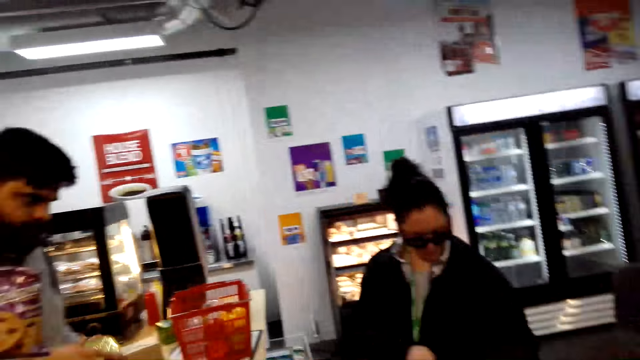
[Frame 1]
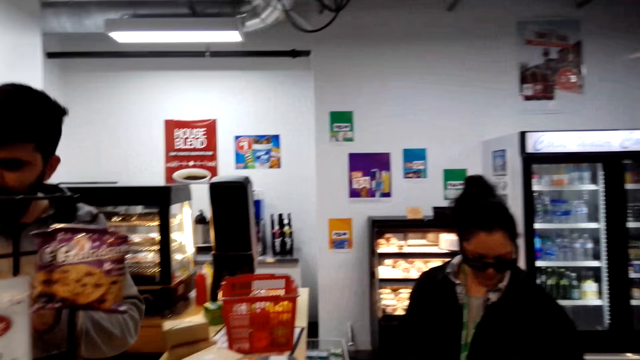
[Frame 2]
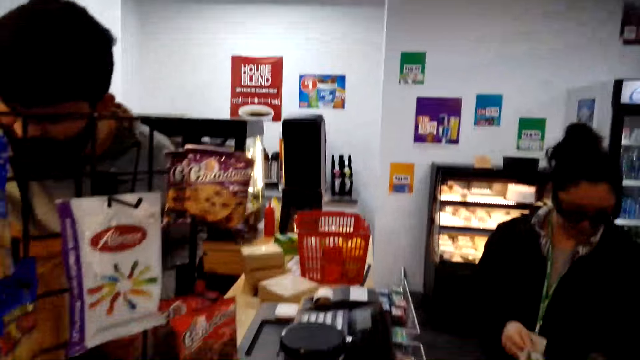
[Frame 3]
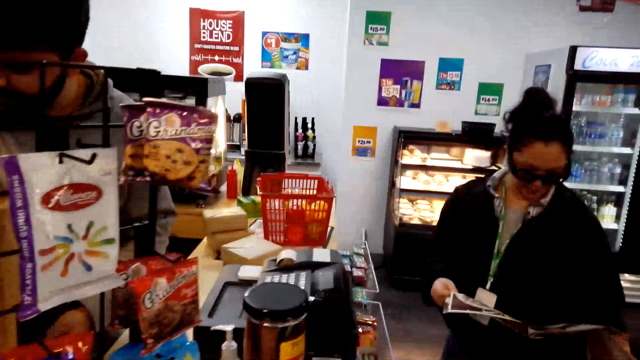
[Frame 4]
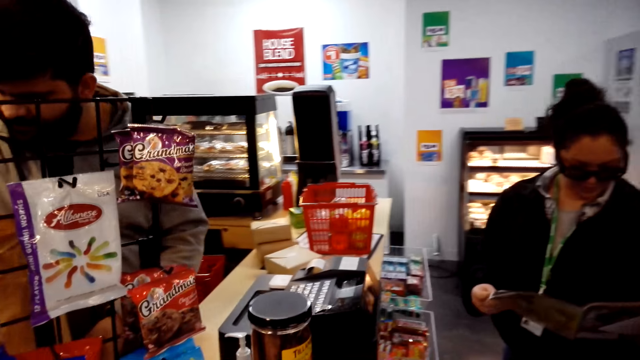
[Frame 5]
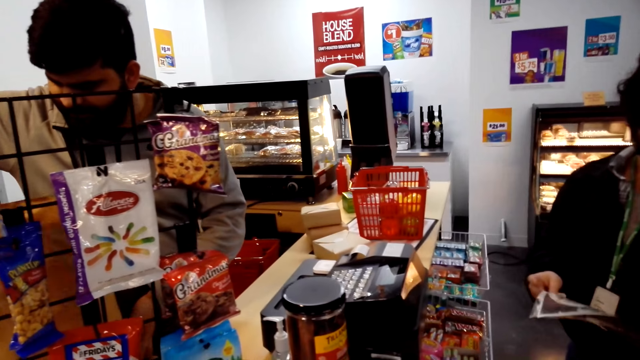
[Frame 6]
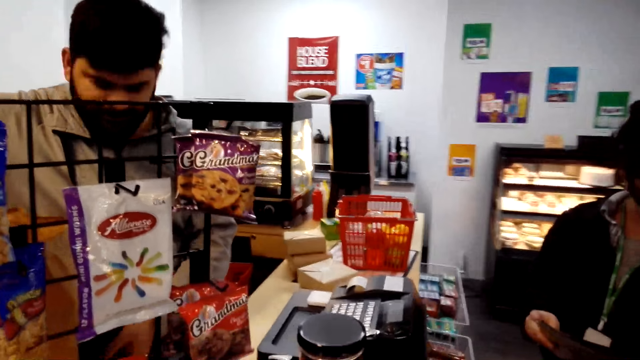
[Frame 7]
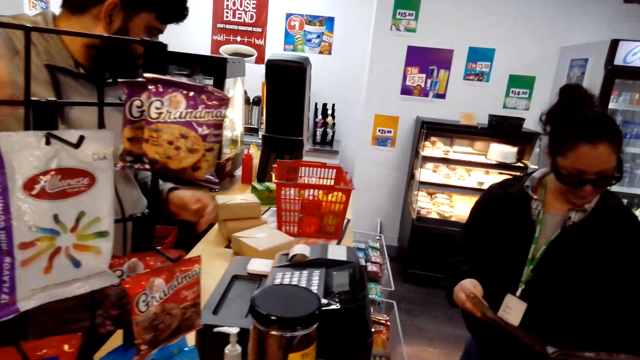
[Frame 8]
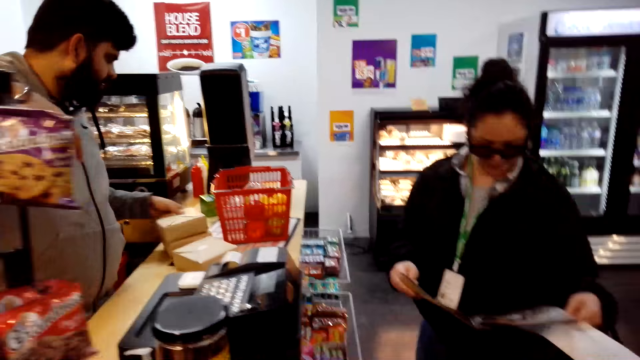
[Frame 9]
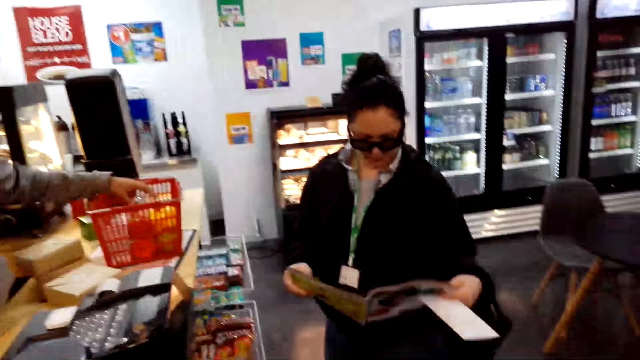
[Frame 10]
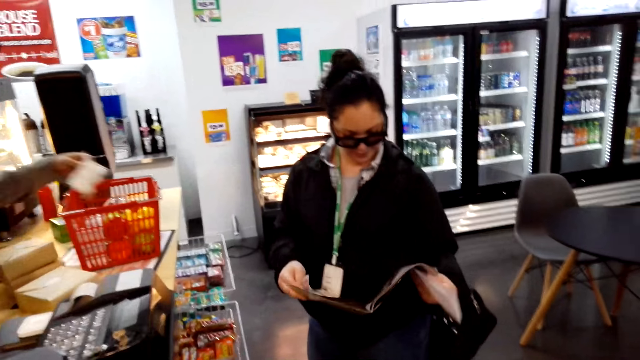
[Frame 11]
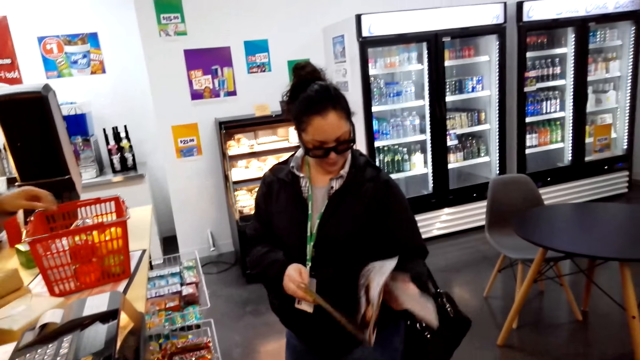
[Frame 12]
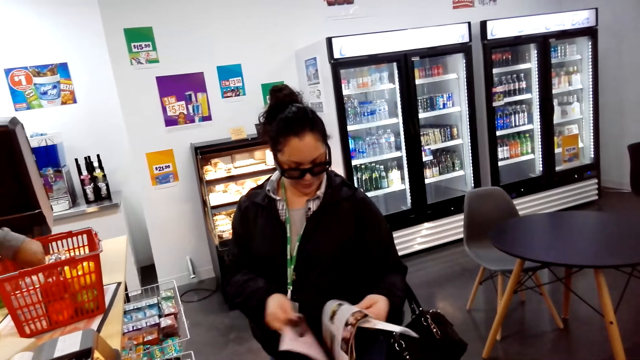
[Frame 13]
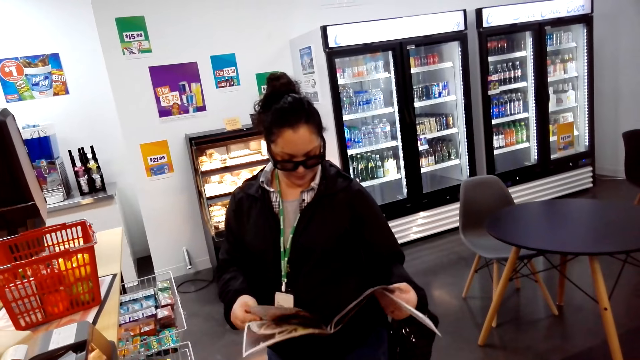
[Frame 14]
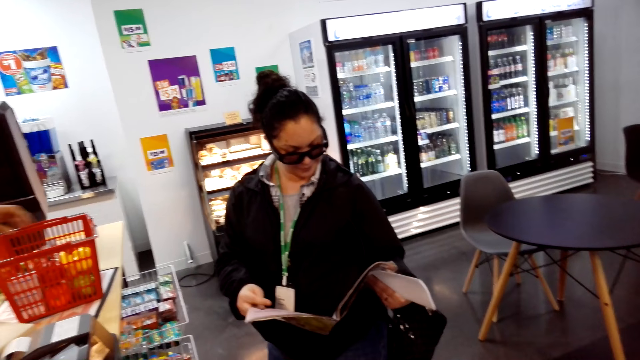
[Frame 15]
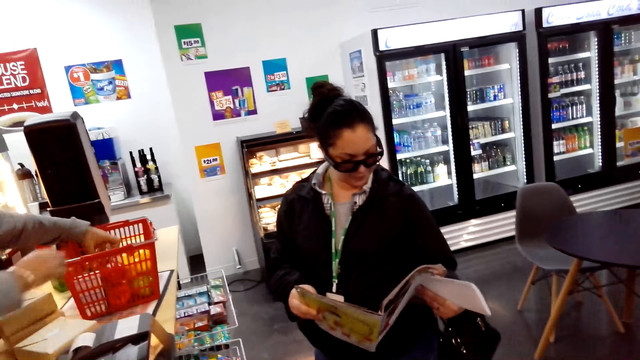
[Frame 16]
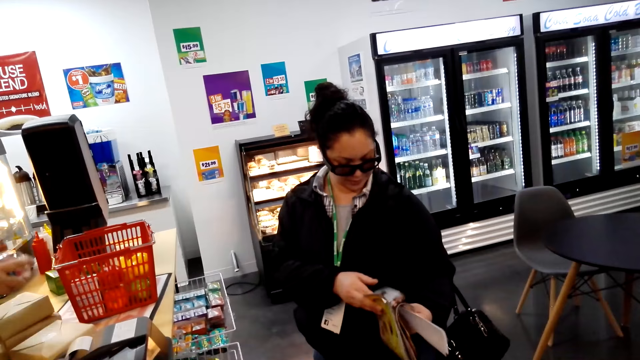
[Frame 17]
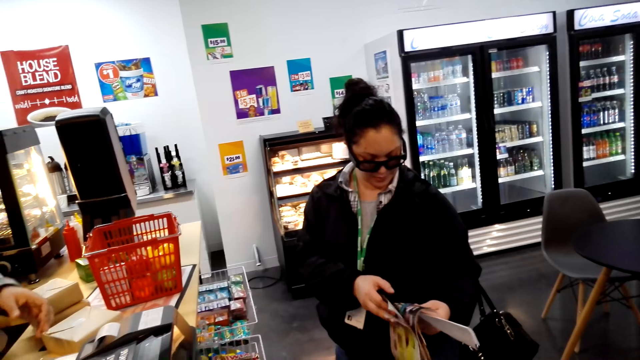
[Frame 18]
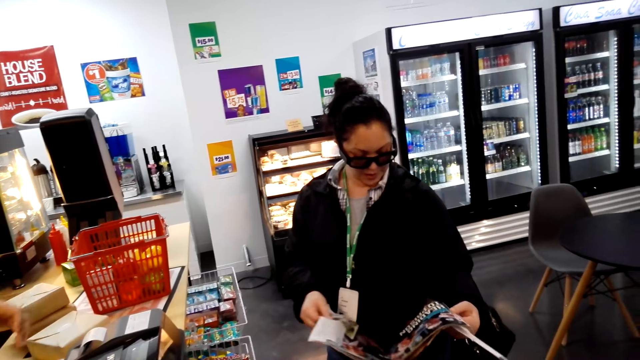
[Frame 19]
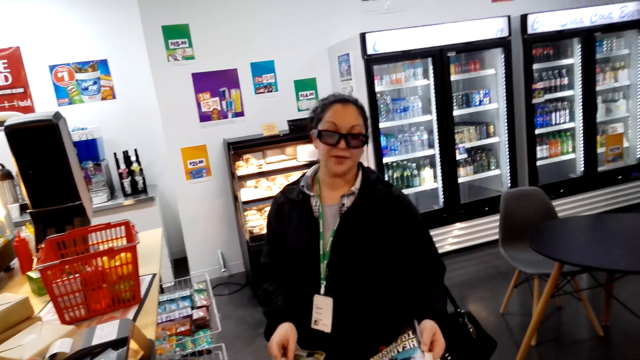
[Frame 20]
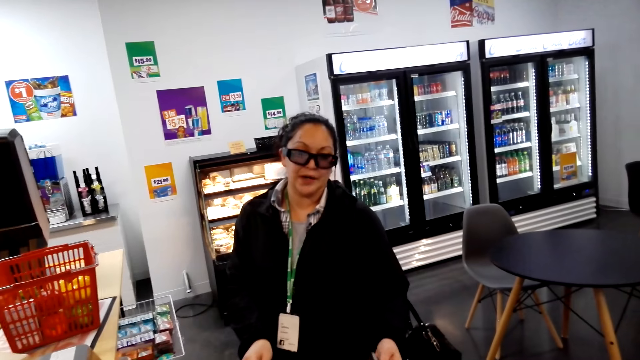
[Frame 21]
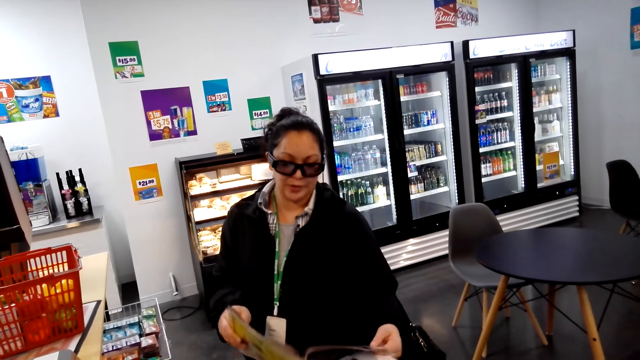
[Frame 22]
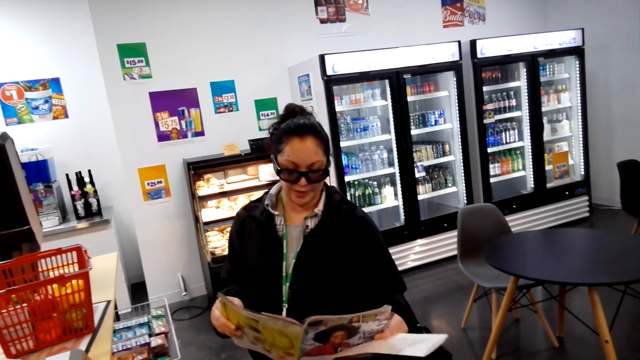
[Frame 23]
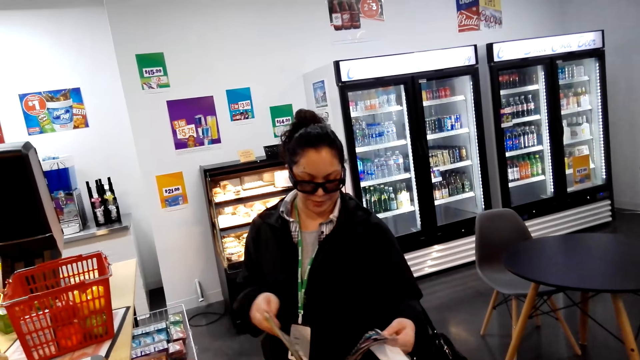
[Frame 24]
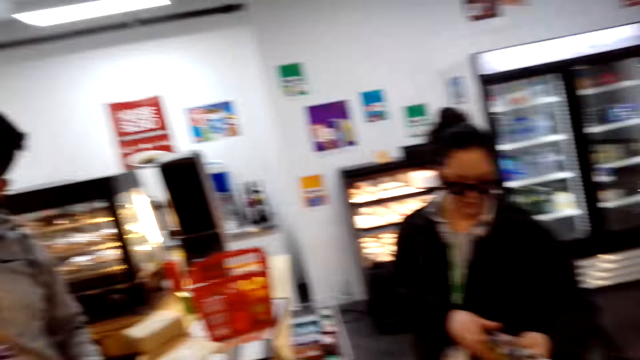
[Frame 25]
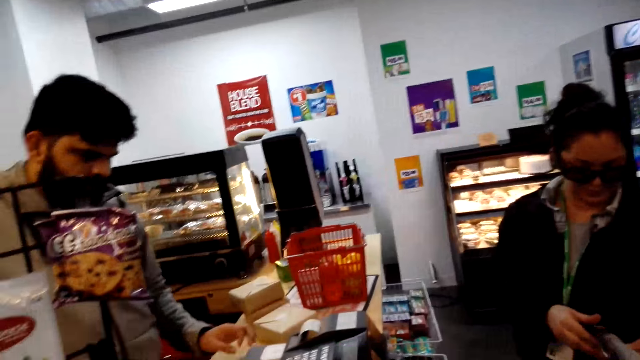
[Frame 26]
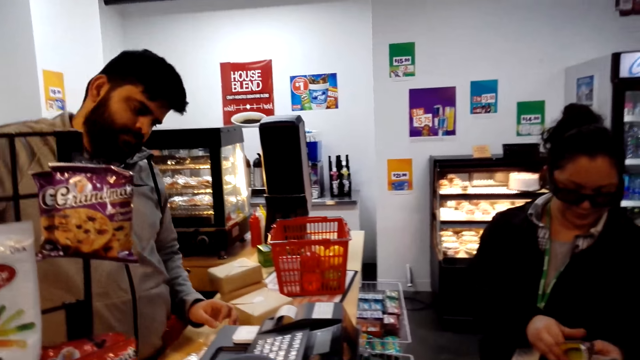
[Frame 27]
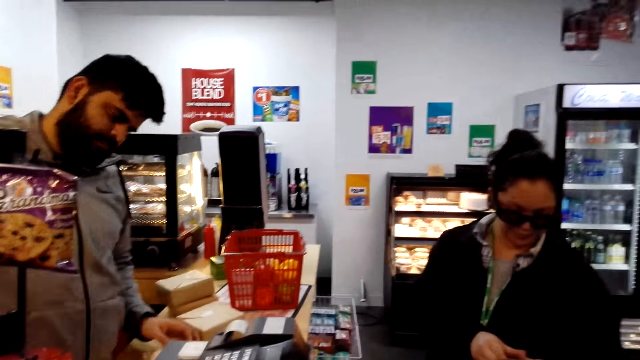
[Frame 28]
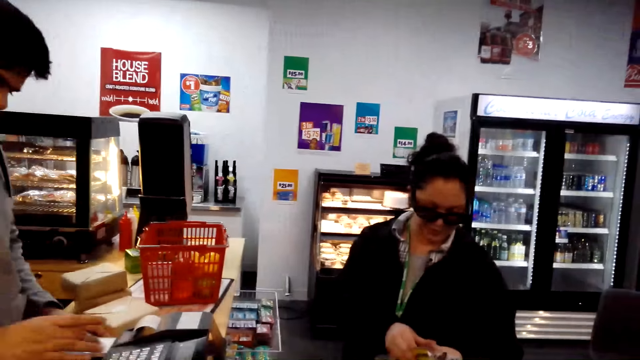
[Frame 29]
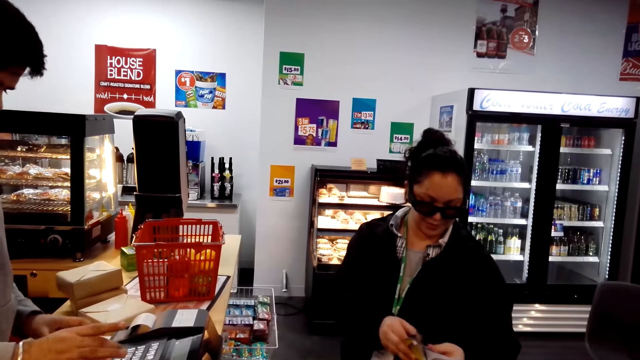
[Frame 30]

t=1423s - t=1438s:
The camera wearer looks around. A man picks something. A woman turns pages on the magazine. The man picks something. The camera wearer looks around. They talk to a person.

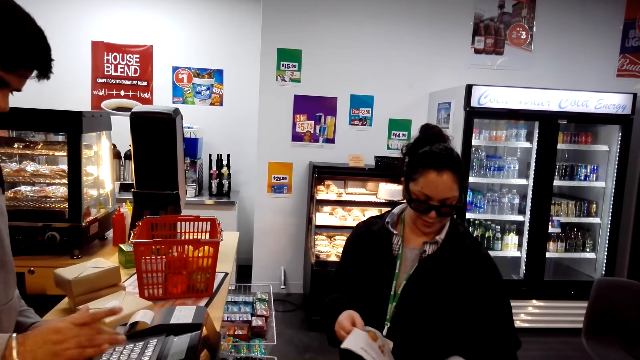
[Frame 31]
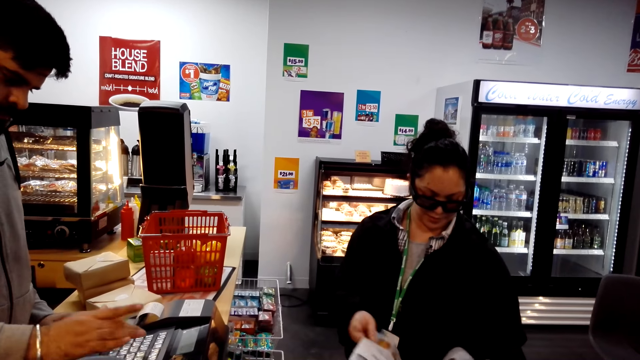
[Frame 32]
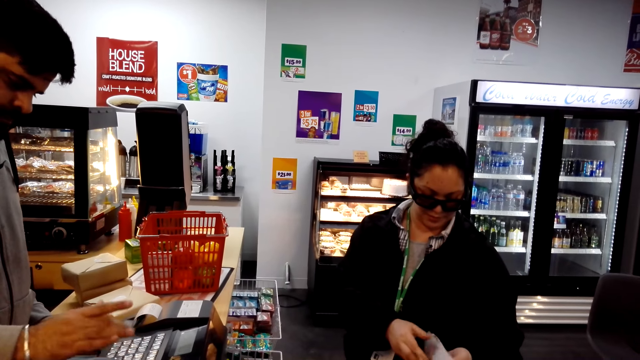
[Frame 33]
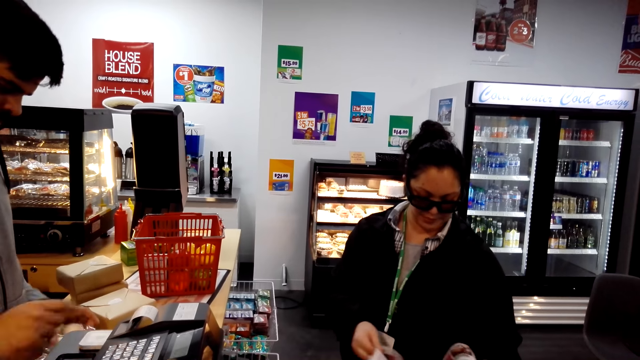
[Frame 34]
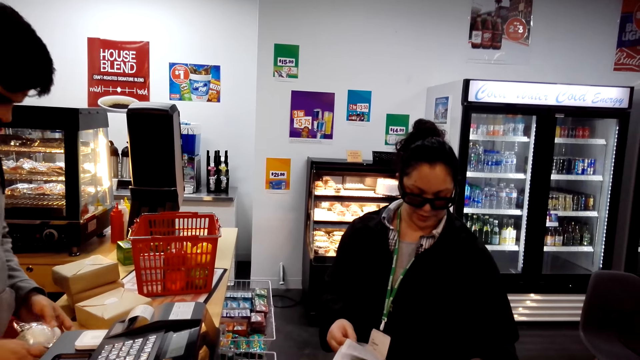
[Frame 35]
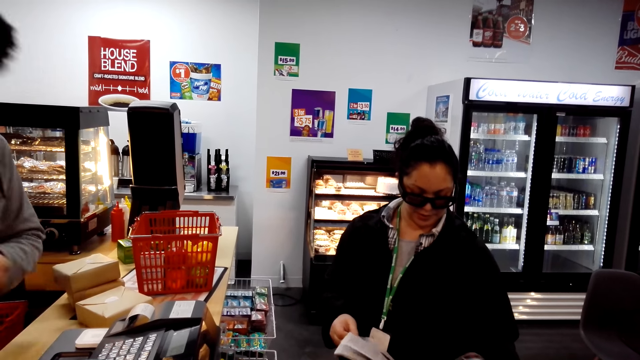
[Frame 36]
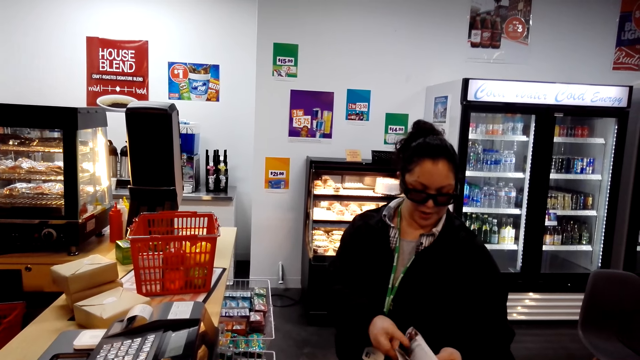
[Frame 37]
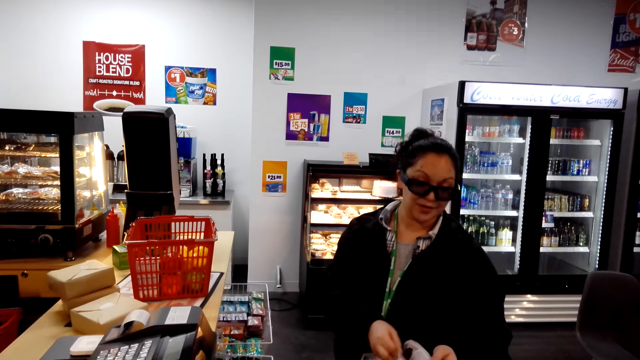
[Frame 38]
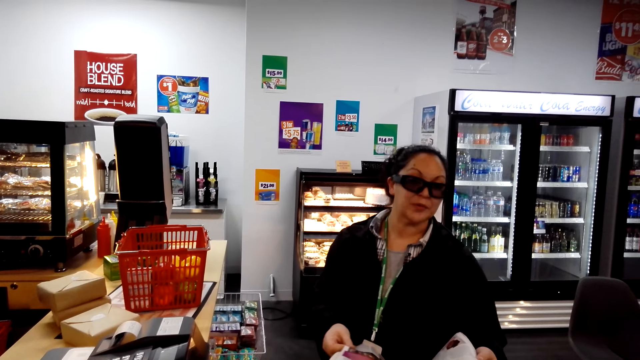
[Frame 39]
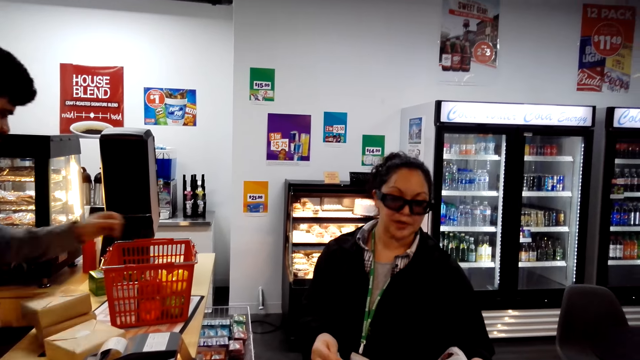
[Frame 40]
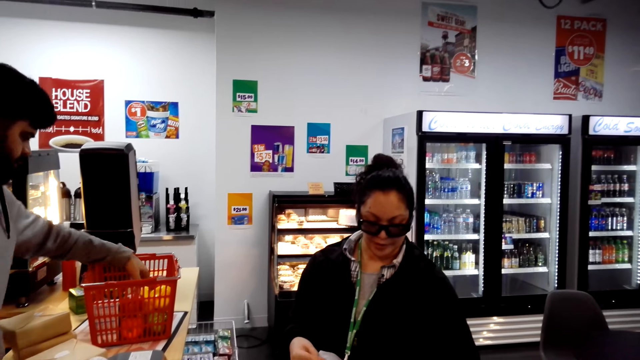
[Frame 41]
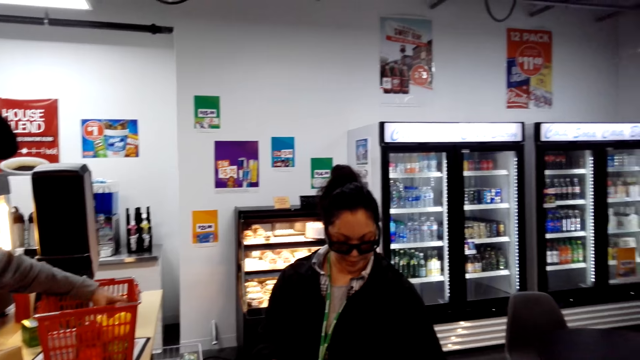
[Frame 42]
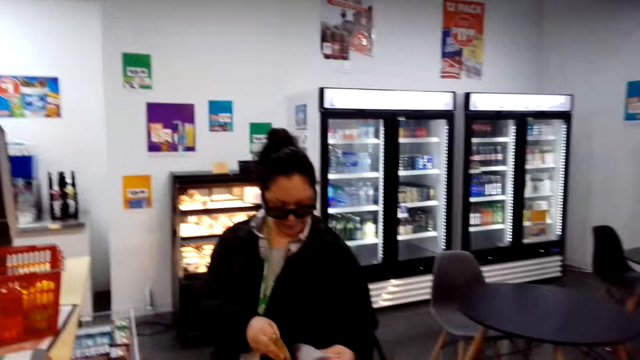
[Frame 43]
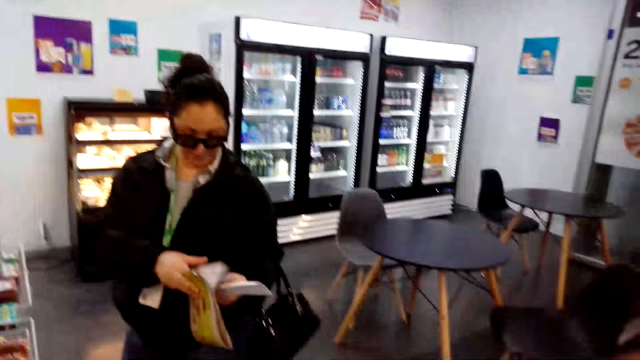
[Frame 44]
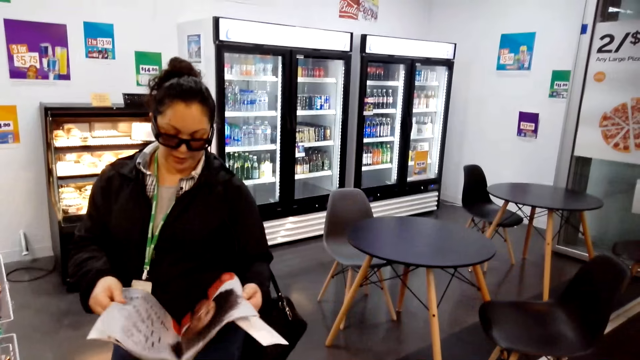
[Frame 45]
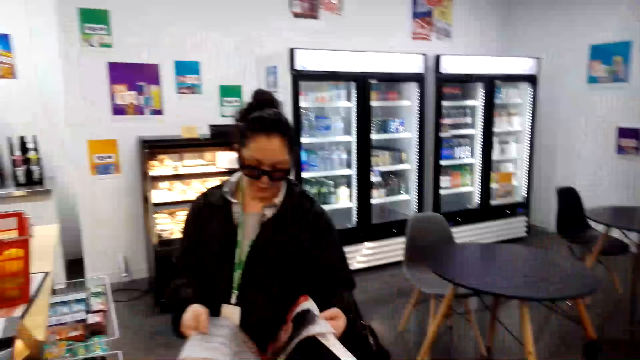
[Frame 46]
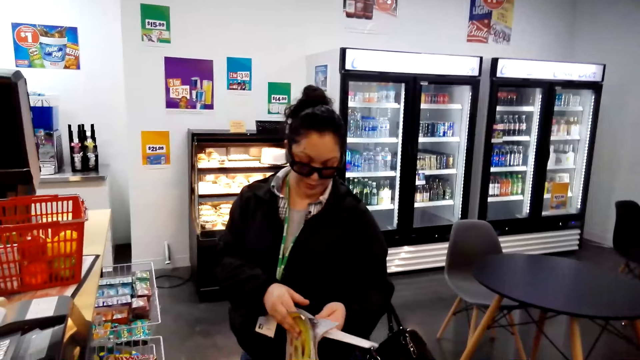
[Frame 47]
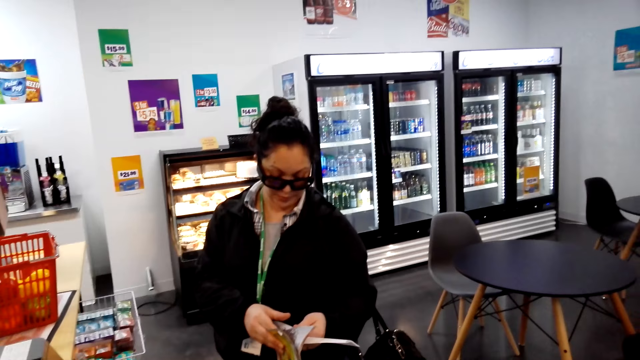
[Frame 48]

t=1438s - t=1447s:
A man fills data on the cash register machine. The man picks something. The man calculates the item with the machine. The camera wearer looks around.
